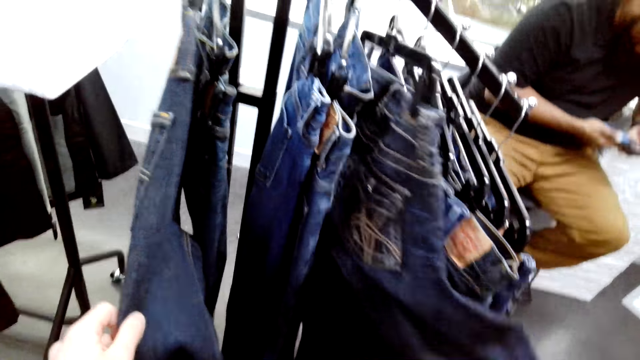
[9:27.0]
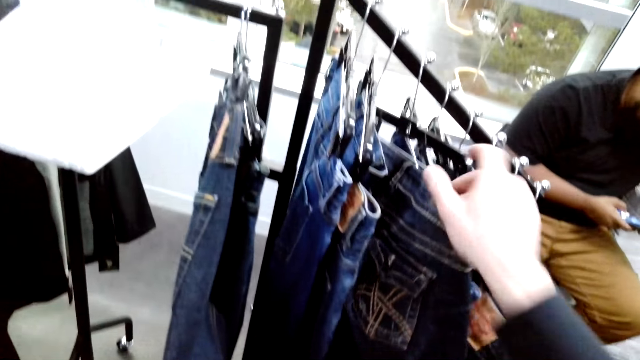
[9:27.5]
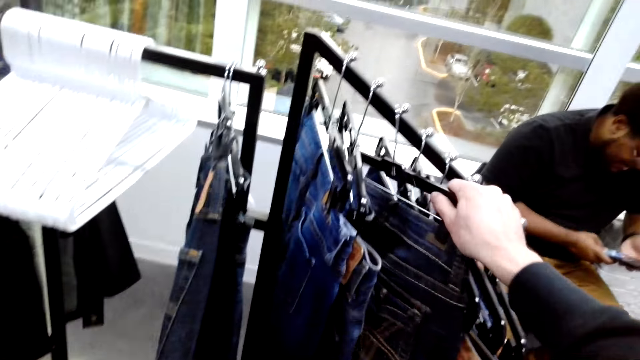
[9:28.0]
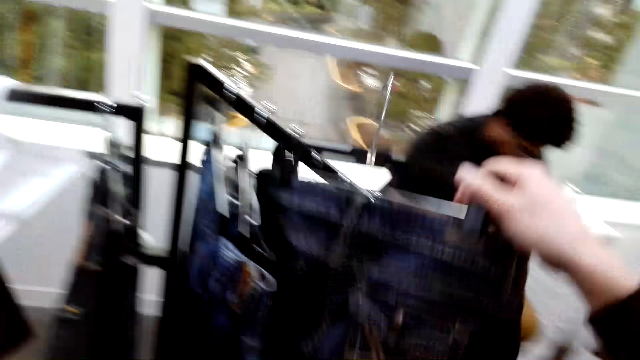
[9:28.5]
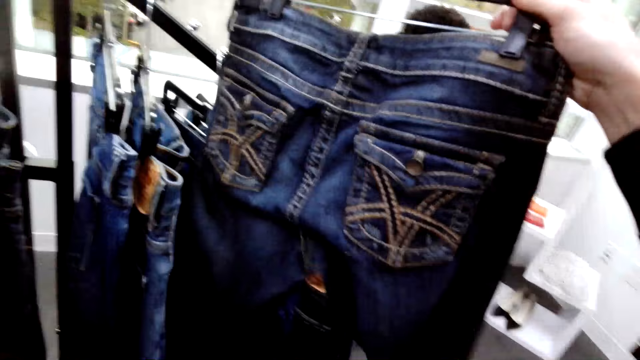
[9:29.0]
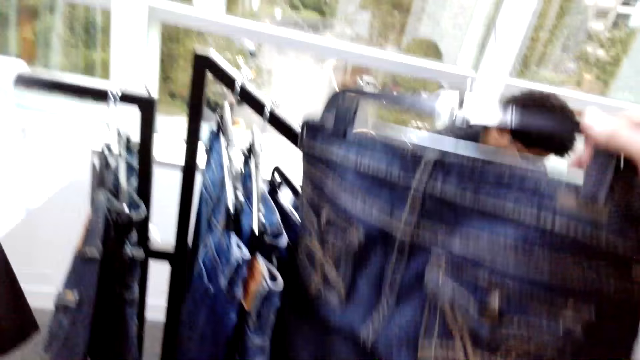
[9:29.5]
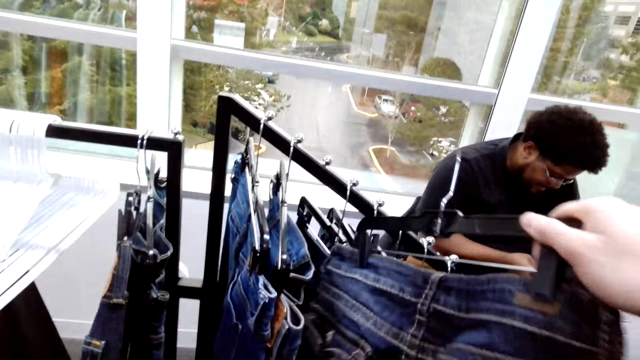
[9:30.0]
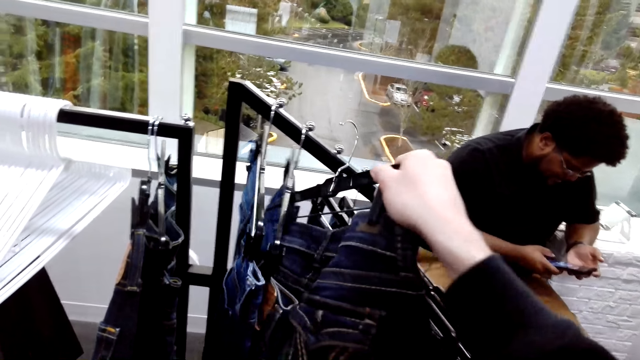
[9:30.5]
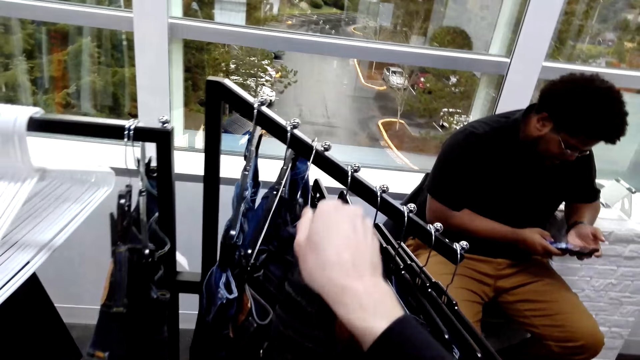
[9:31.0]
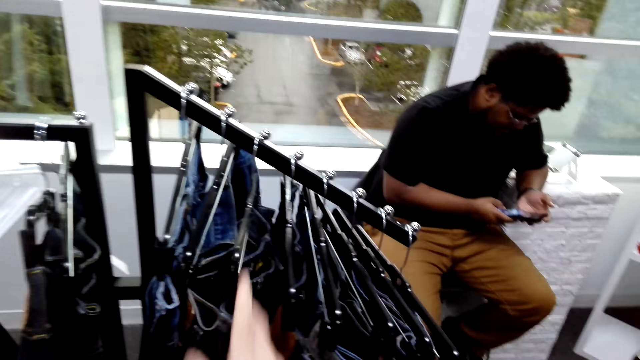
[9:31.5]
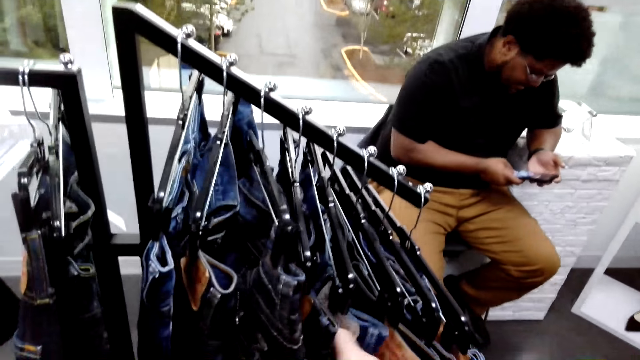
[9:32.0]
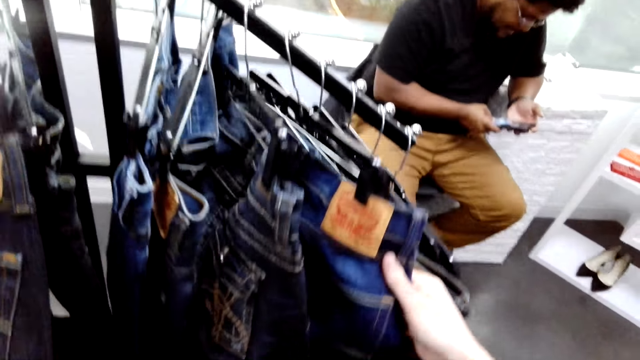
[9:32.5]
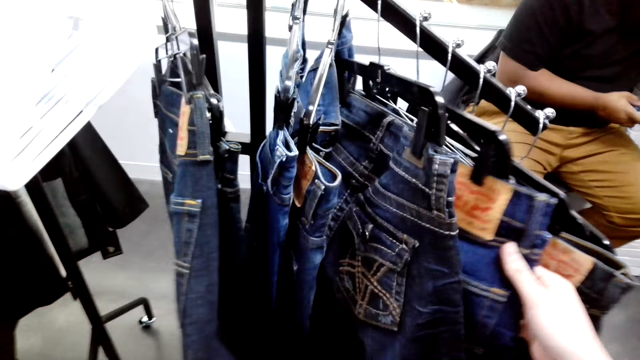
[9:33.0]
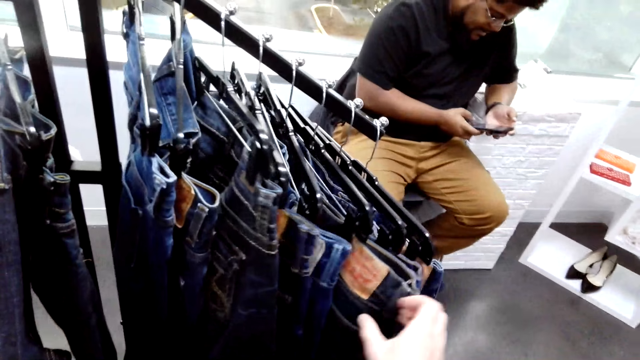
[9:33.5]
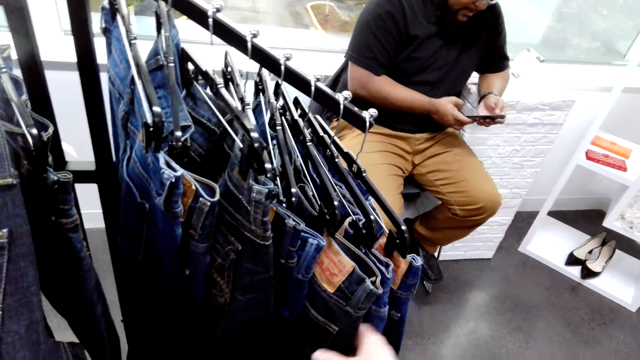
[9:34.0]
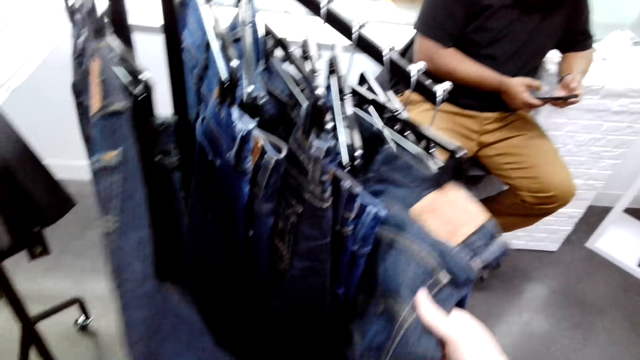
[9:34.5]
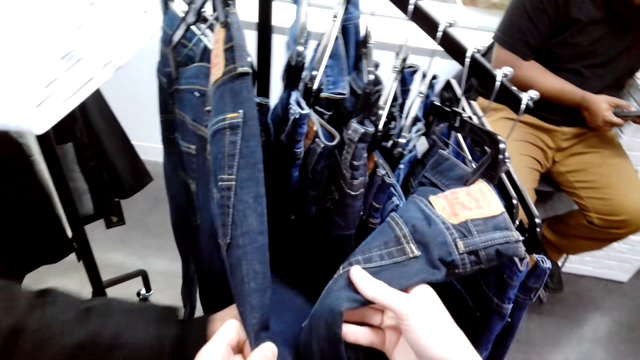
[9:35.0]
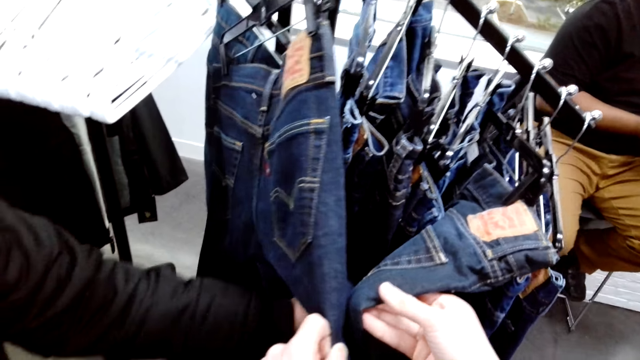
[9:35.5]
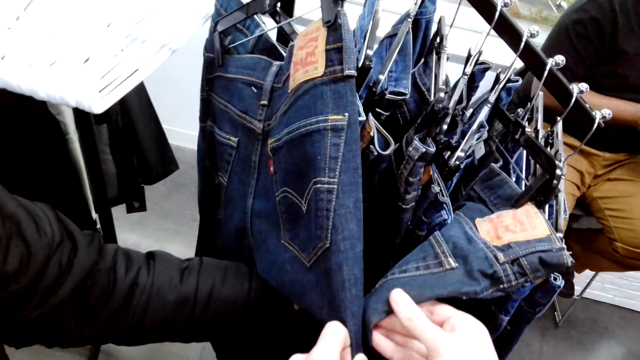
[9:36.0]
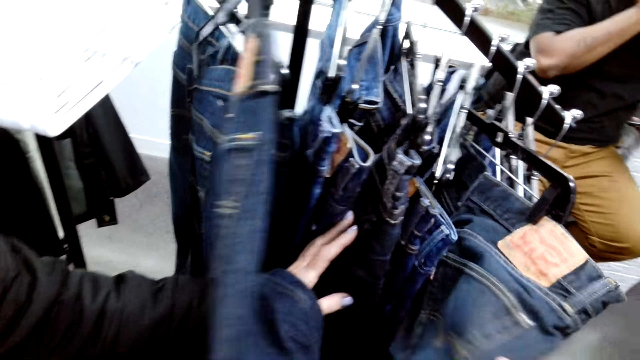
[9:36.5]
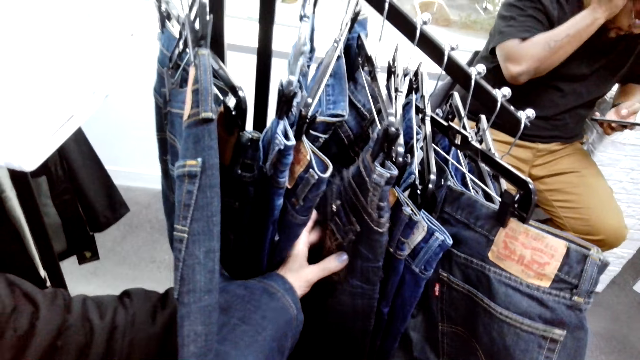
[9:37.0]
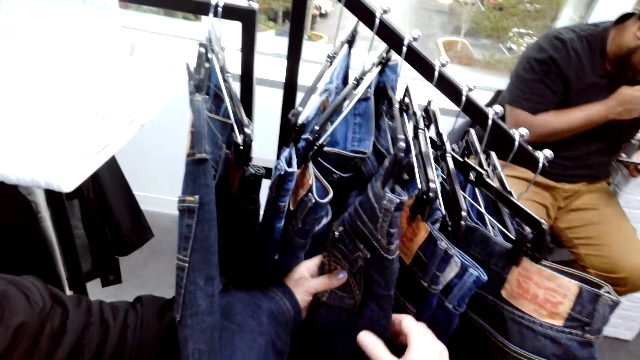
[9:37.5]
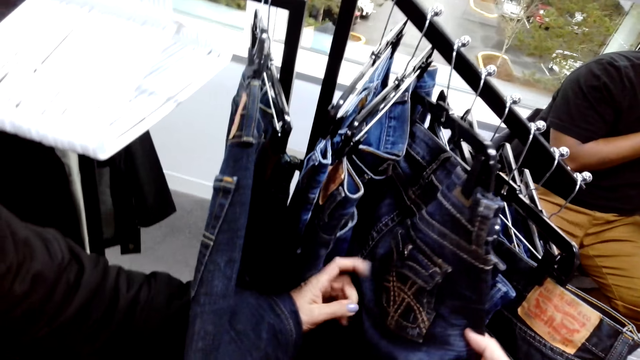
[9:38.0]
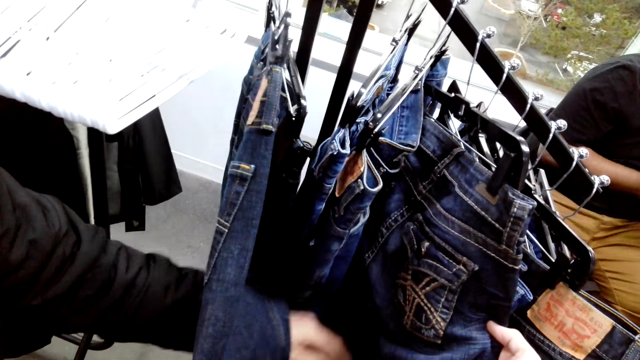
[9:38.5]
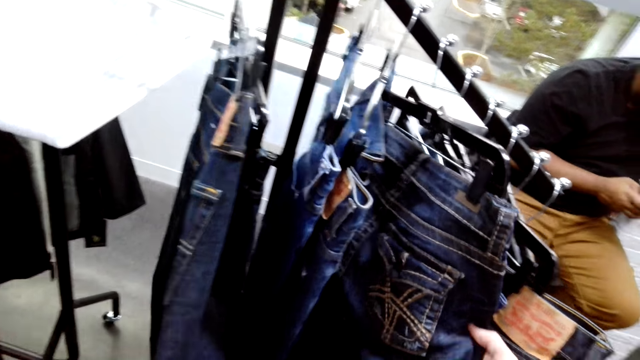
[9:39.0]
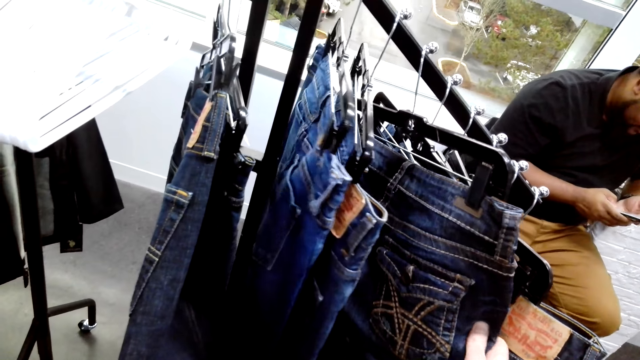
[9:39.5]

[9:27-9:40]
The camera wearer removes pants or jeans on a hanger from the stand. They put the pants on the stand. A man scrolls on a phone. The camera wearer checks out pants on the stand. They compare jeans on hangers. A woman checks jeans on a hanger. The man touches the face. The woman touches a pant. The man scrolls the phone.

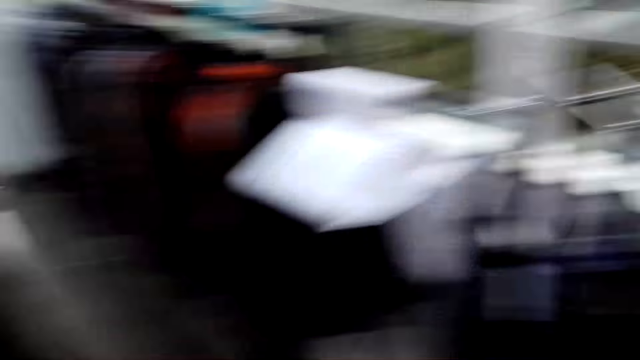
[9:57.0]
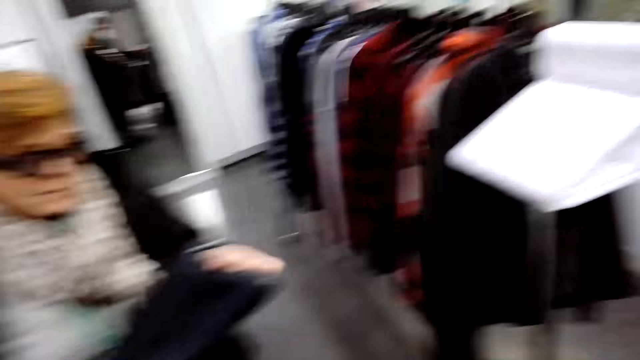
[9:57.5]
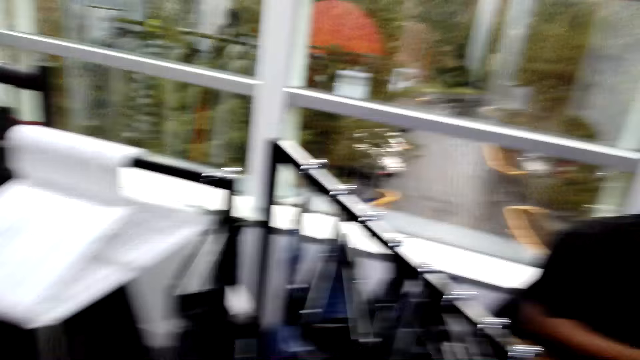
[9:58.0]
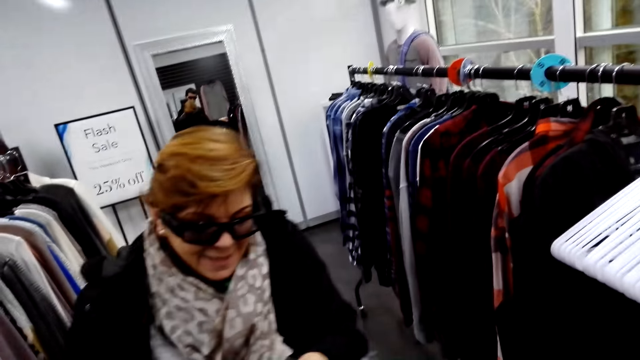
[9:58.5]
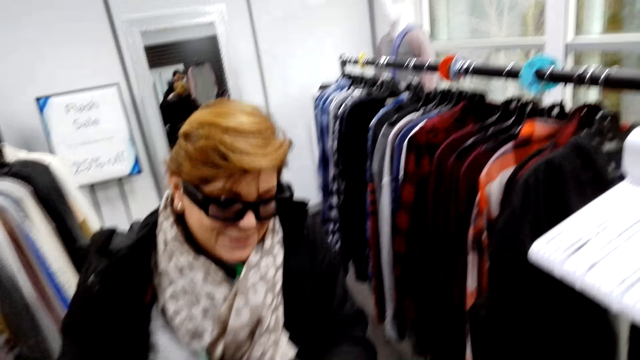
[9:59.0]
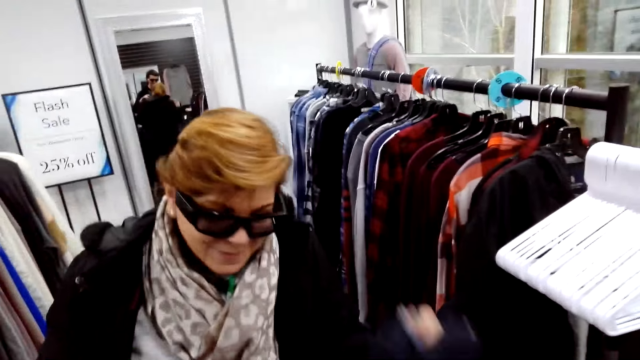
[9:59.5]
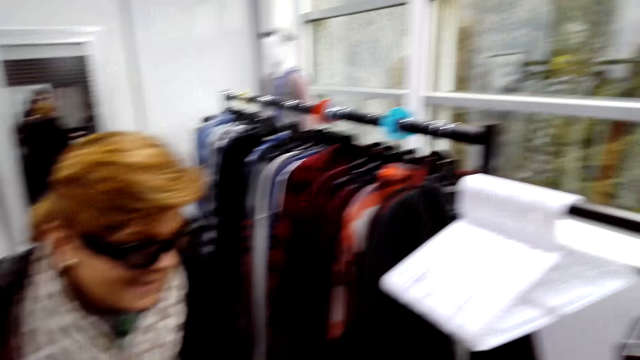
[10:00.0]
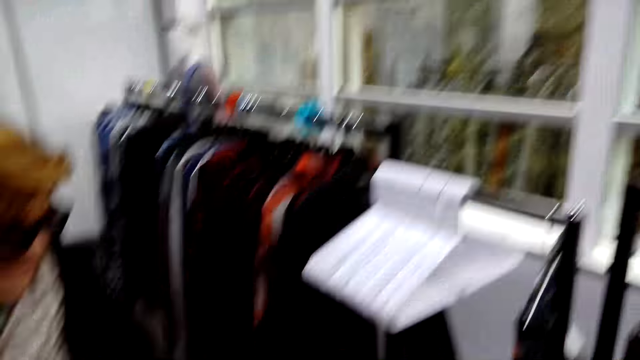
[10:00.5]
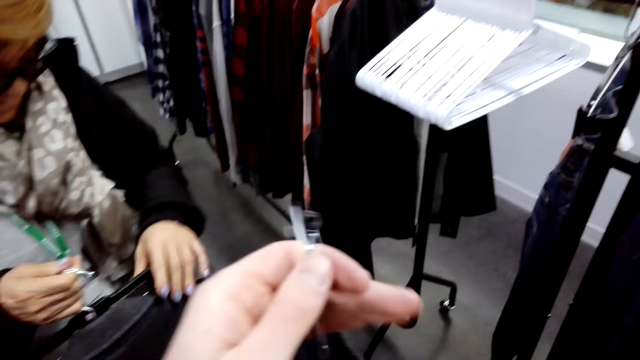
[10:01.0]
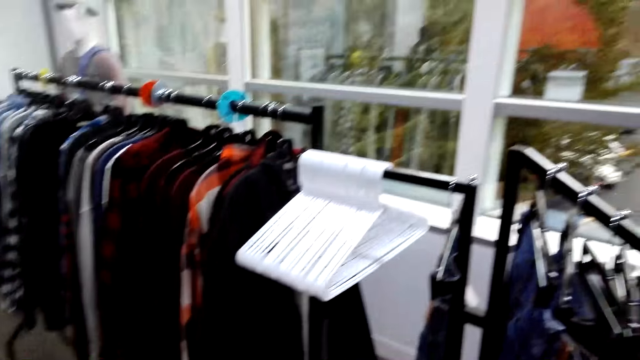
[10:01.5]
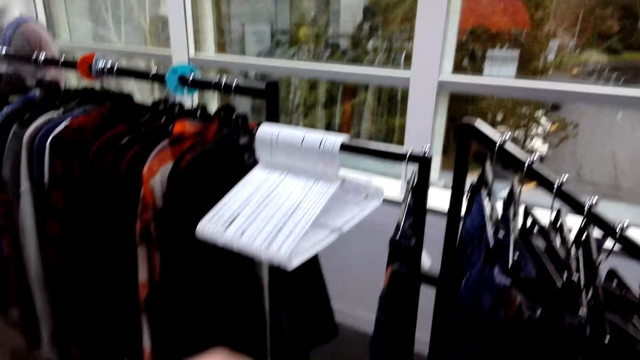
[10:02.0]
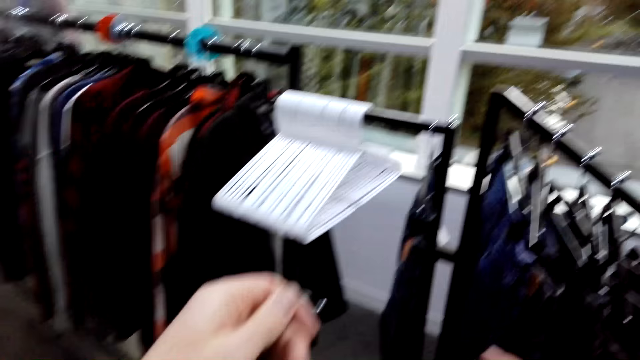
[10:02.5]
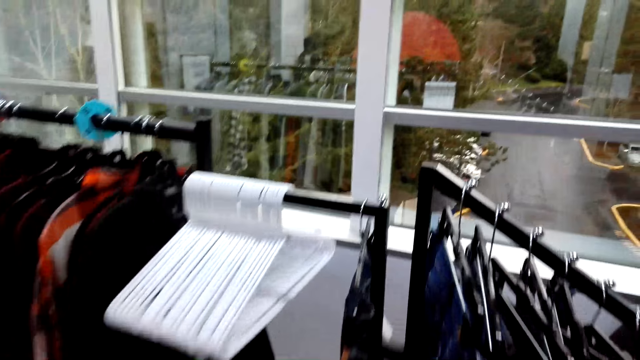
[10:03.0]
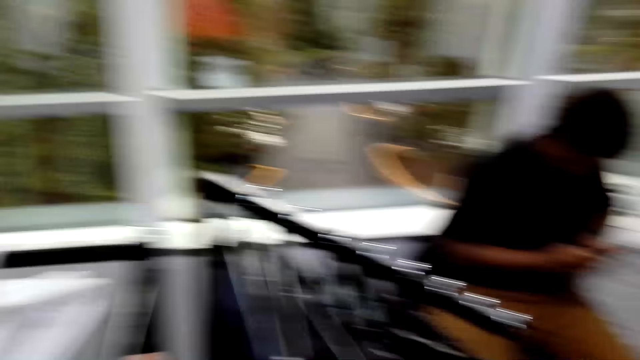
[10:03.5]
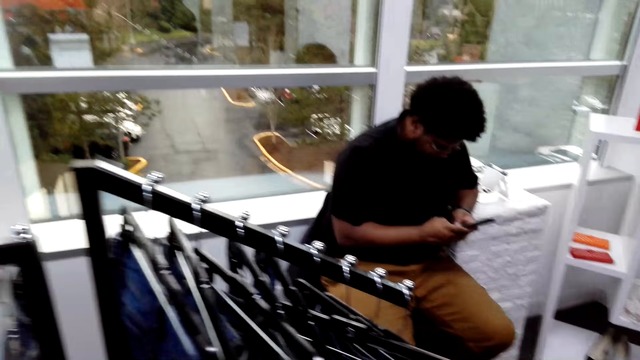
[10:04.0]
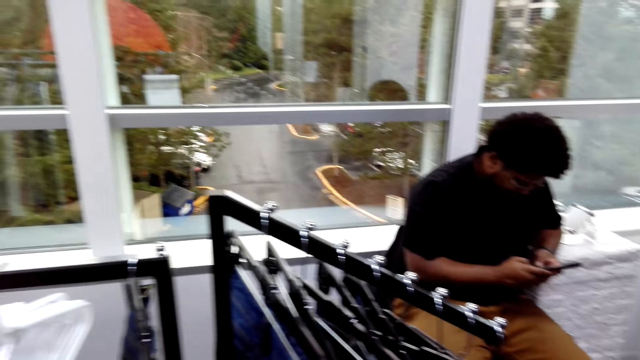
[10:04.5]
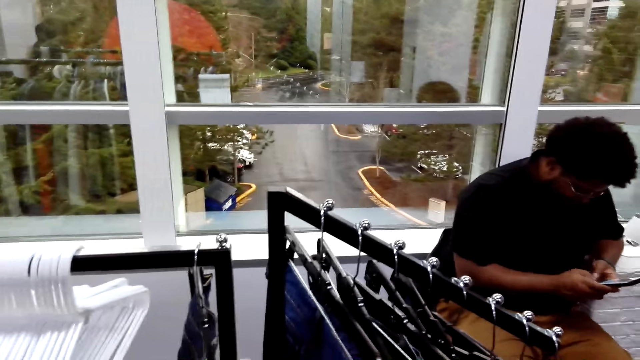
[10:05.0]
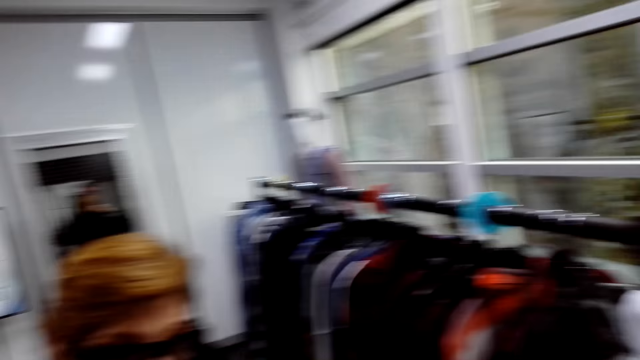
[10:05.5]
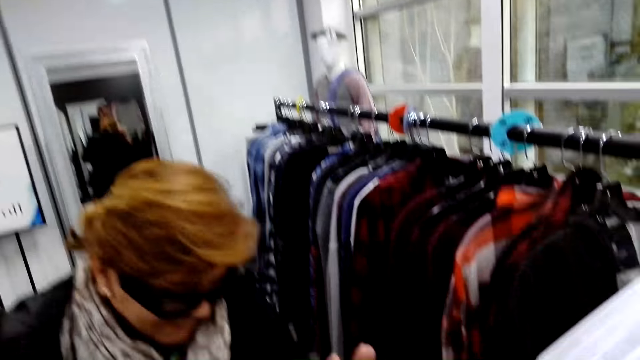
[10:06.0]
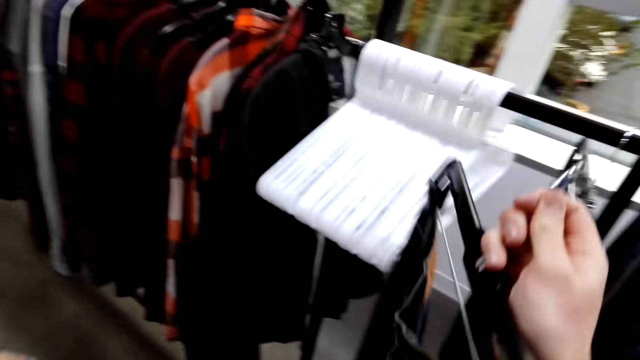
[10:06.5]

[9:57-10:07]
A woman turns jeans. The camera wearer checks jeans on a hanger.
